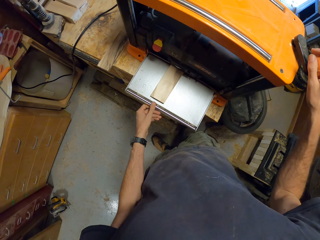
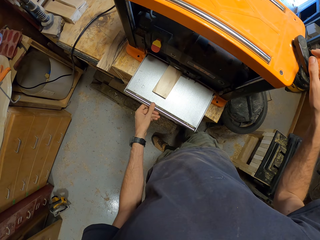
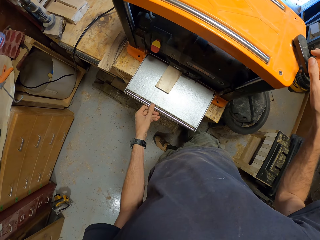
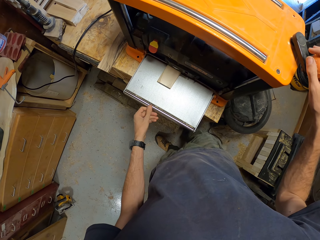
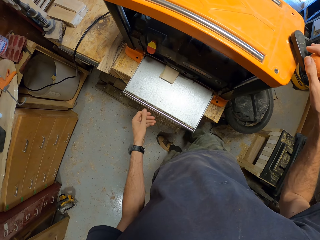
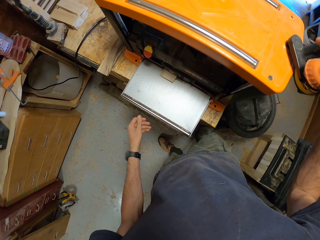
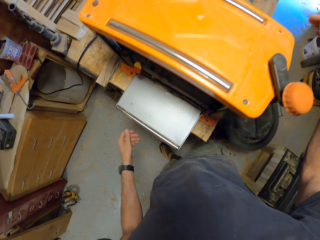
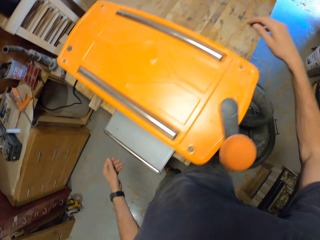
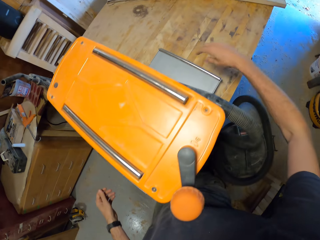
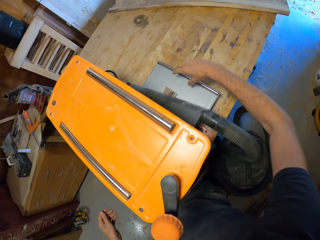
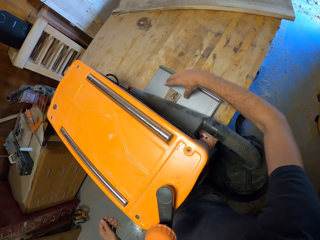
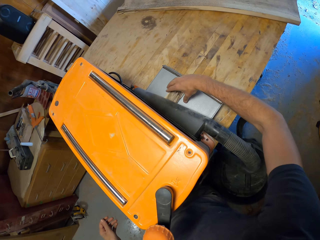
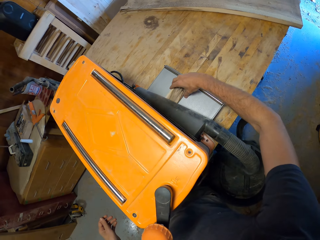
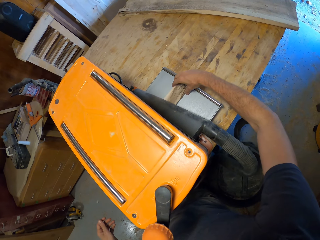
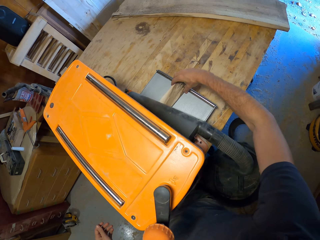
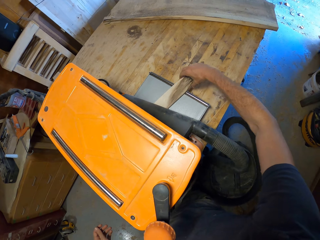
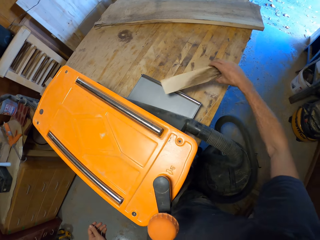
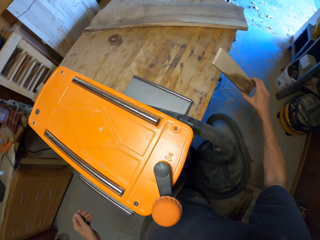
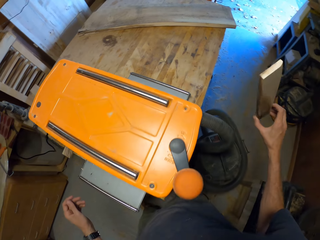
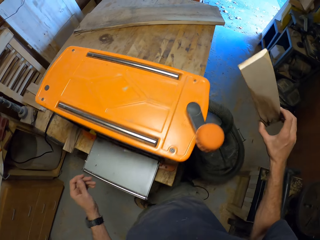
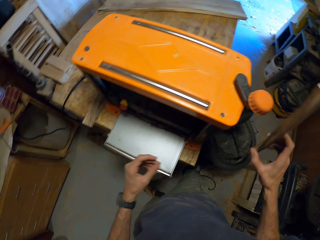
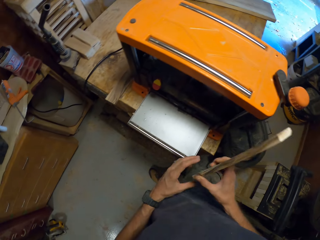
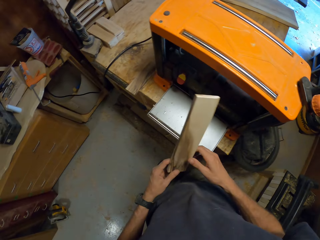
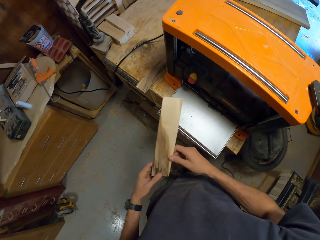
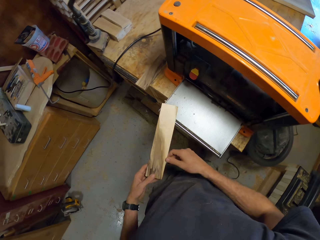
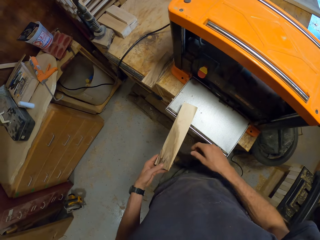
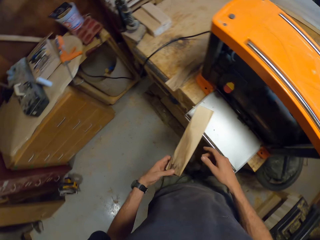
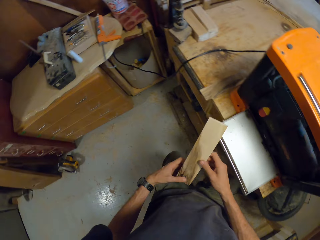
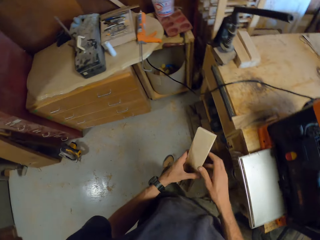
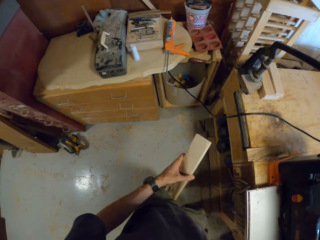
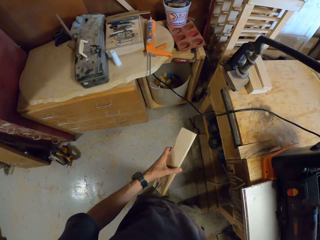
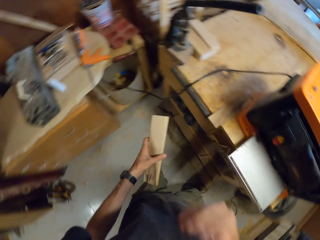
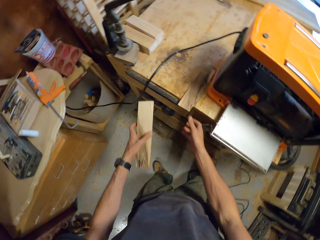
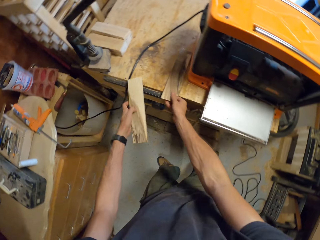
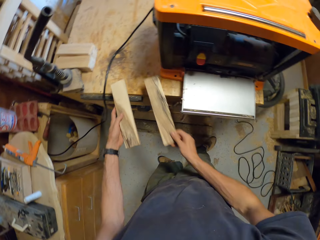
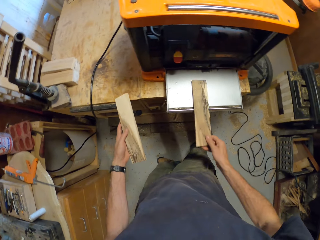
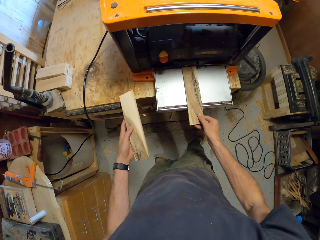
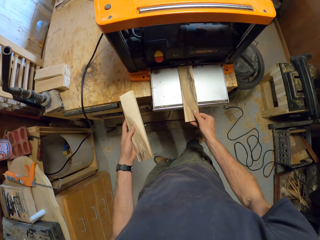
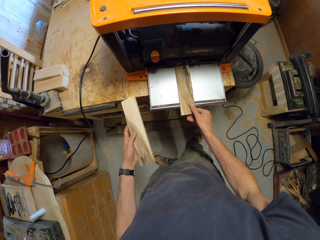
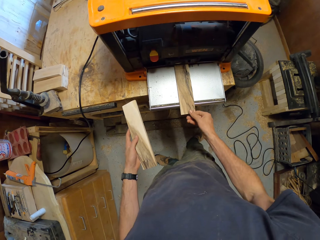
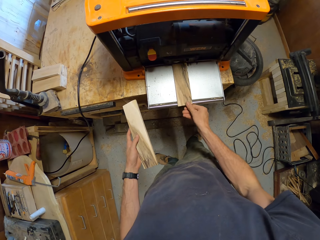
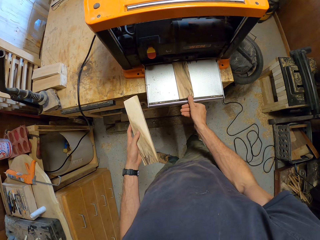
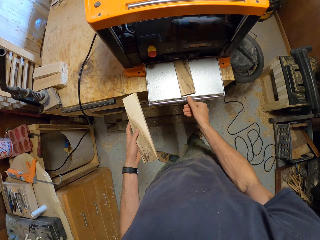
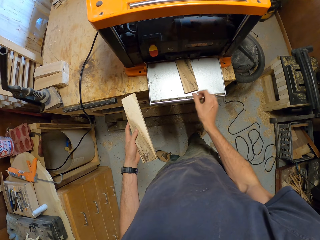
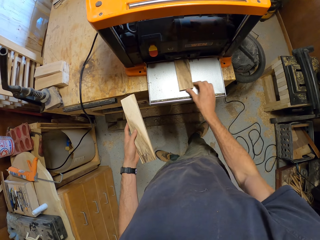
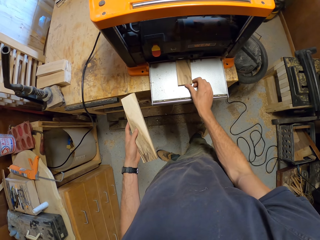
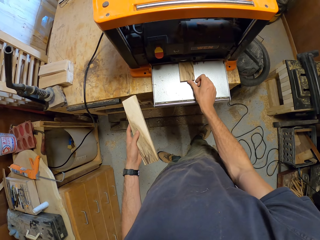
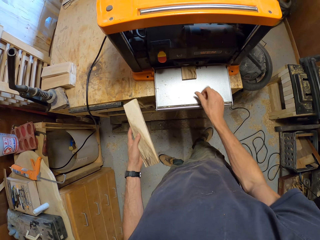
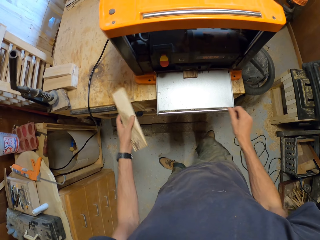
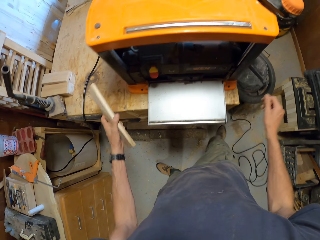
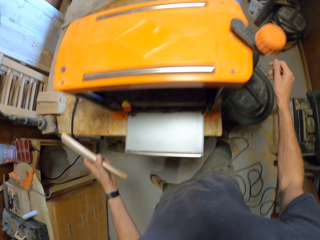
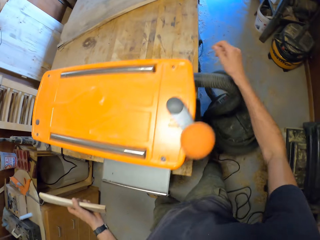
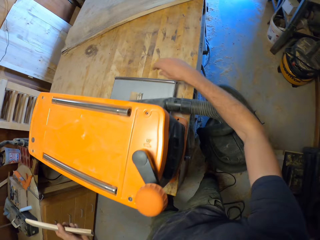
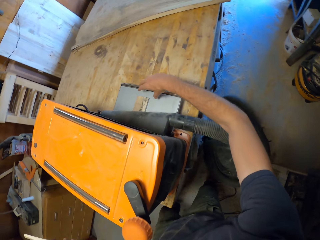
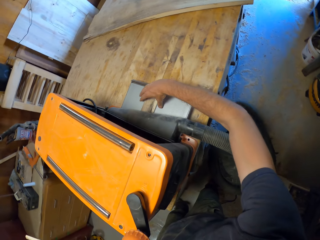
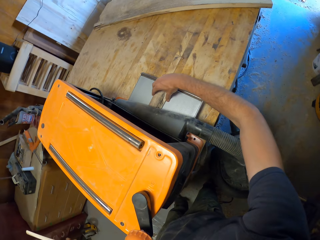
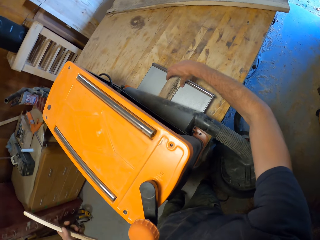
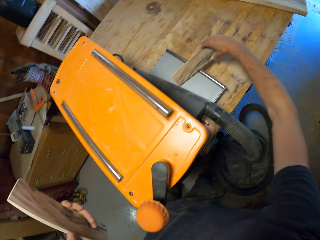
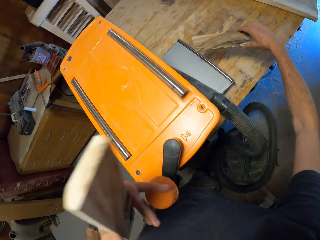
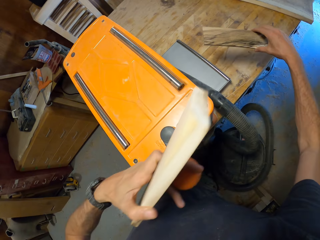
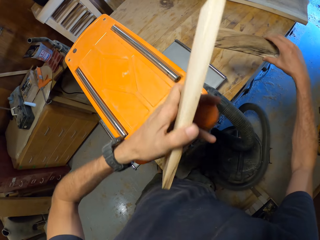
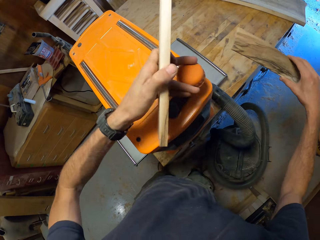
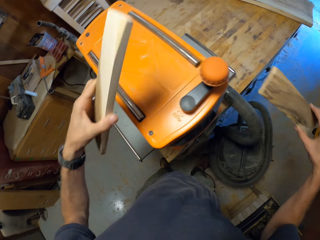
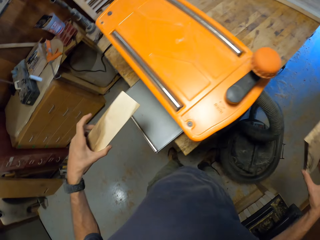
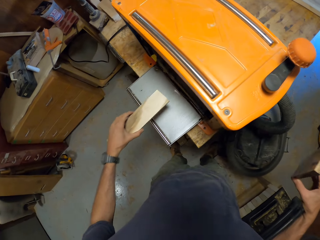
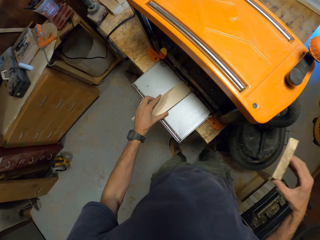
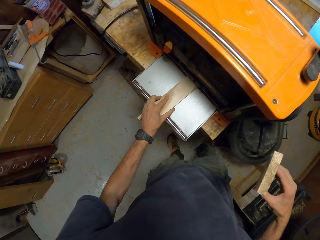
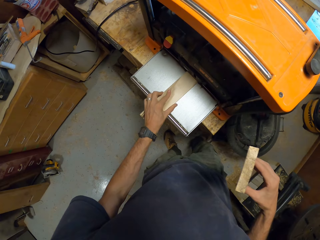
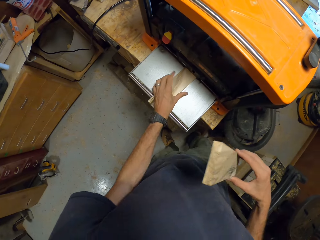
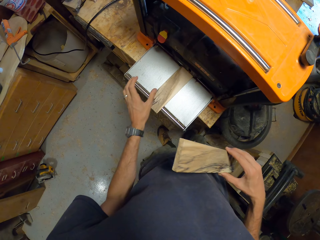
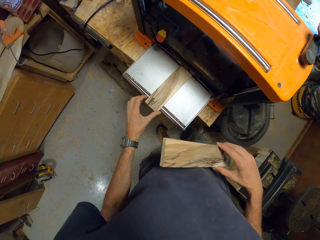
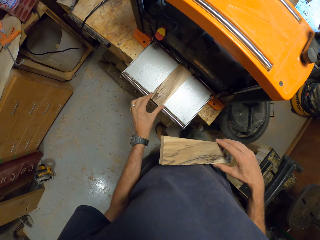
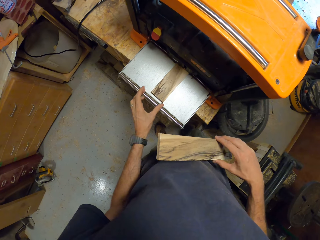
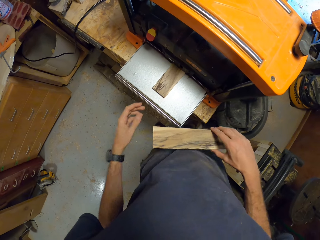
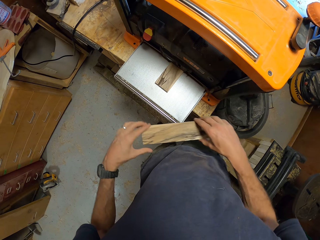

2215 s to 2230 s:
The camera wearer picks the wood out of the machine from the other side of the machine with his right hand. He passes the wood to his left hand. He raises his right hand. He picks the other wood on the table with his right hand. He puts the wood into the machine. He picks the wood out of the machine from the other side of the machine with his right hand. He operates the machine with his left hand. He puts the wood in his left hand into the machine.

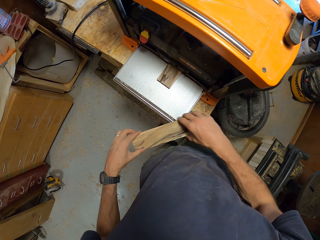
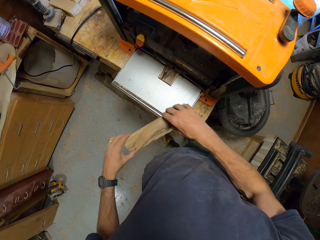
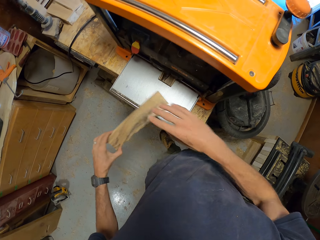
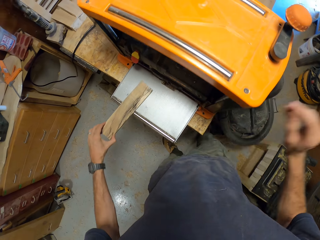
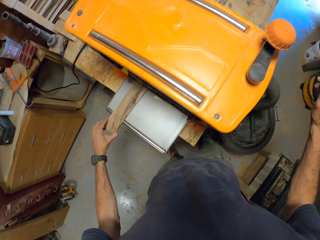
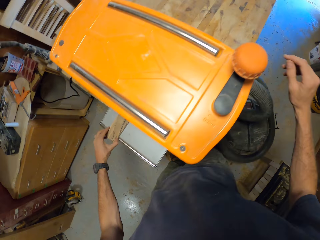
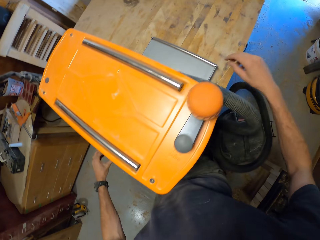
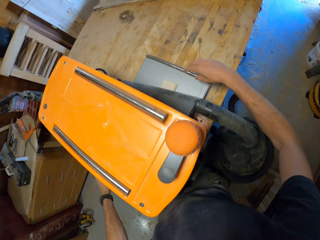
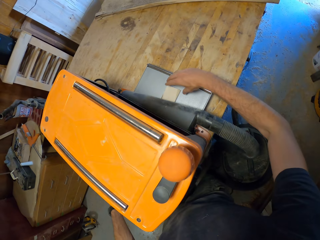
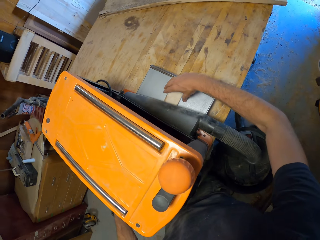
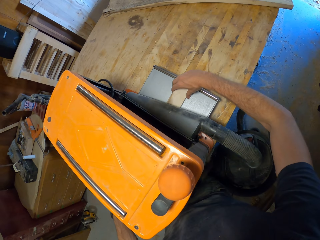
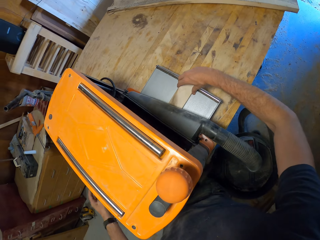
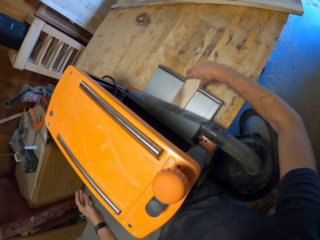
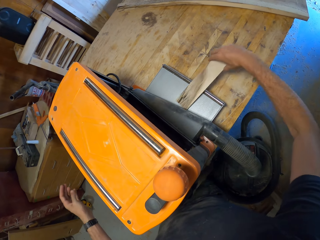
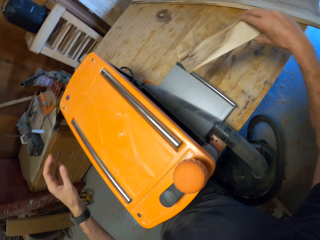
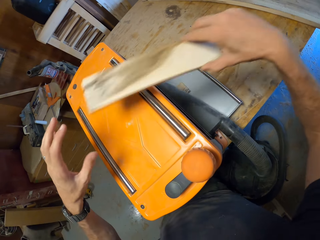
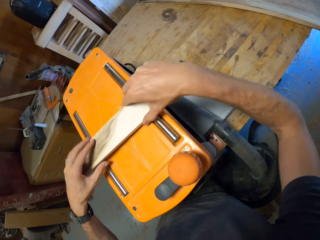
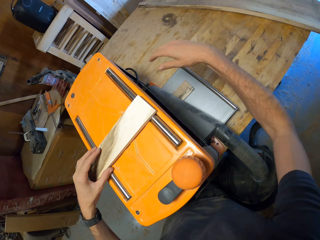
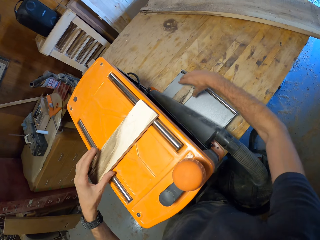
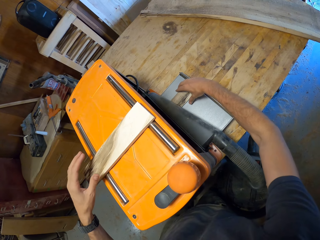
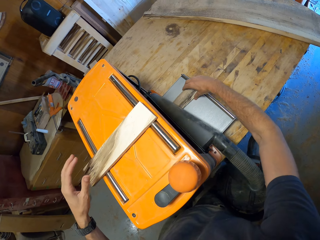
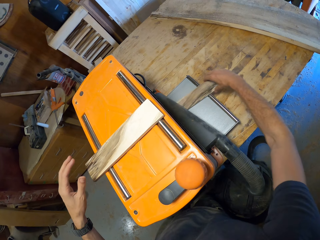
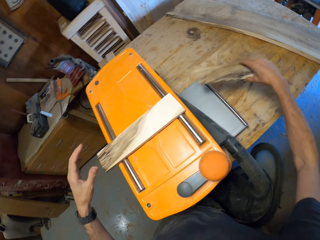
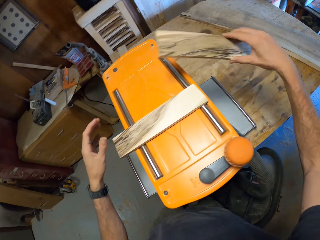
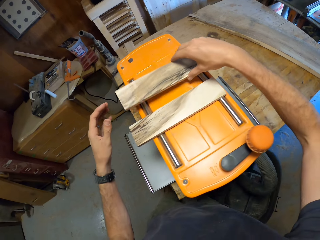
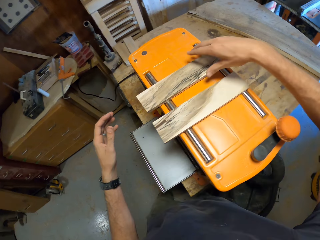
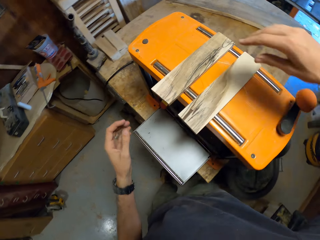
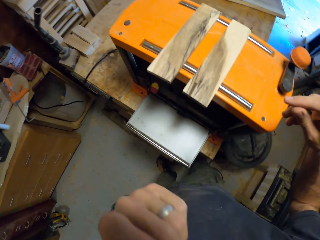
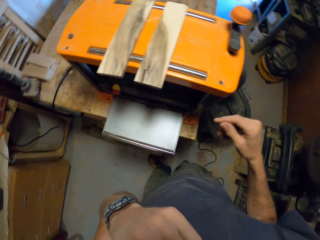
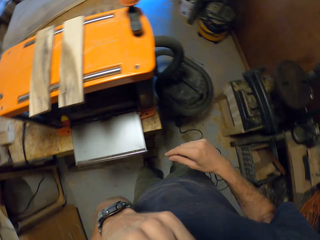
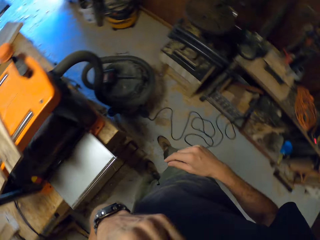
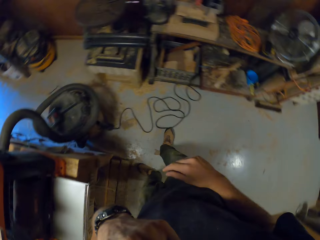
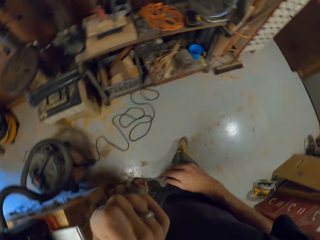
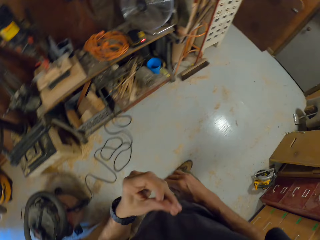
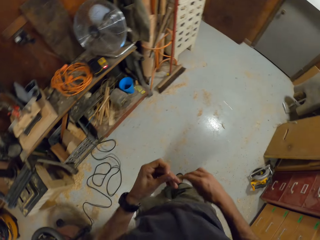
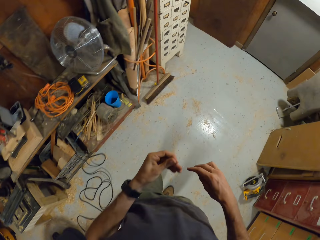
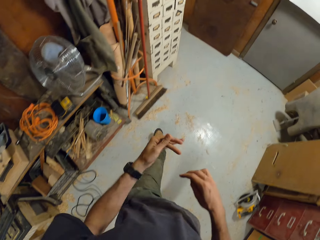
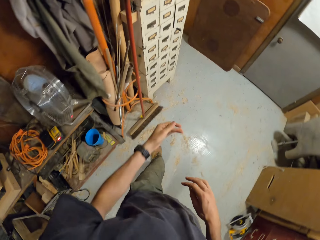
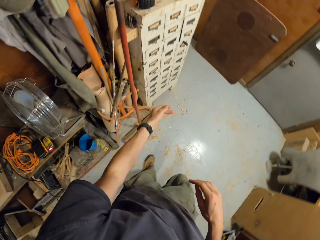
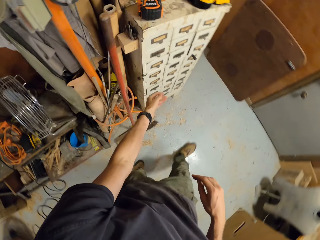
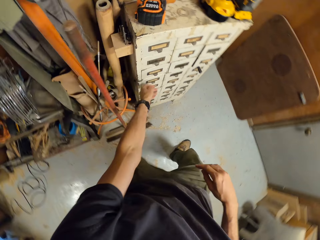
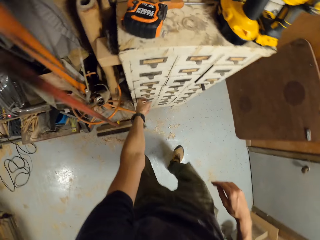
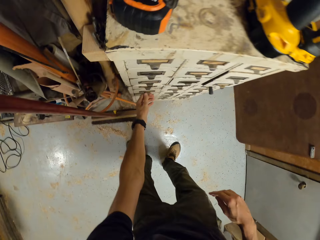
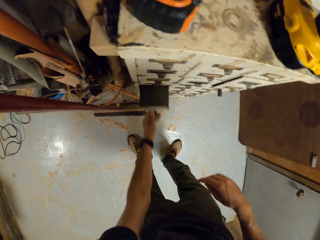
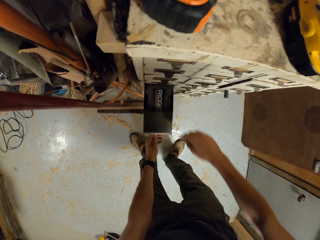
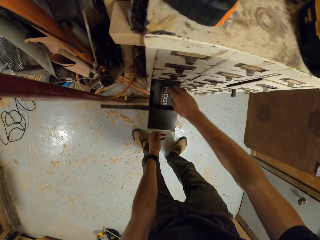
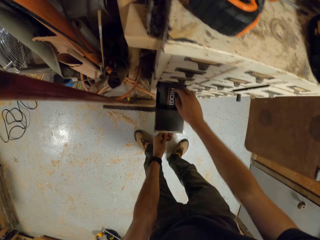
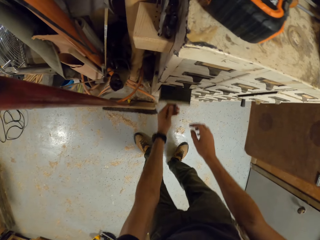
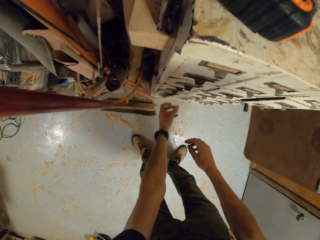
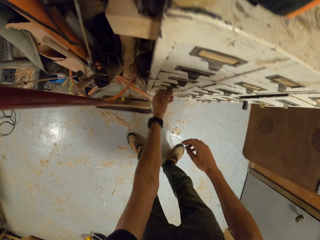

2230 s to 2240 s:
The camera wearer passes the wood in his right hand to his left hand. He picks the wood out of the machine from the other side of the machine with his right hand. He places the wood on the machine. He passes the wood in his right hand to his left hand. He picks the other wood out of the machine from the other side of the machine with his right hand. He places the wood on the machine. He raises his left hand. He opens a drawer with his left hand. He closes the drawer with his left hand.
